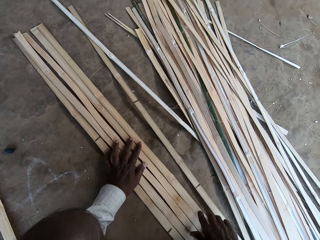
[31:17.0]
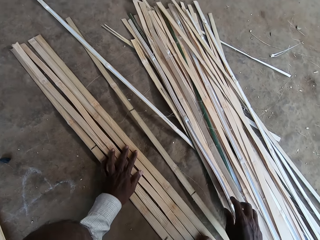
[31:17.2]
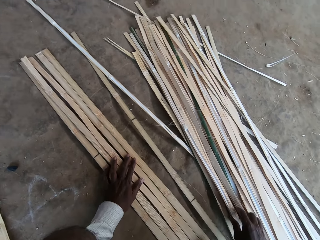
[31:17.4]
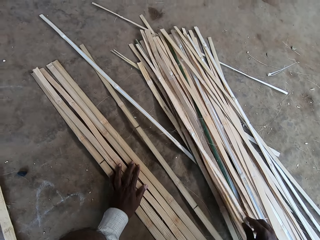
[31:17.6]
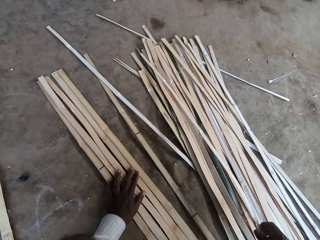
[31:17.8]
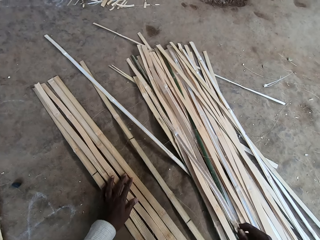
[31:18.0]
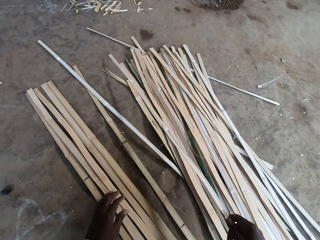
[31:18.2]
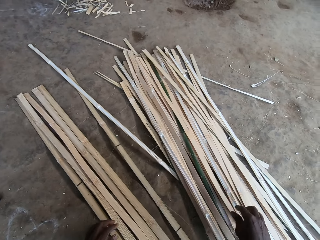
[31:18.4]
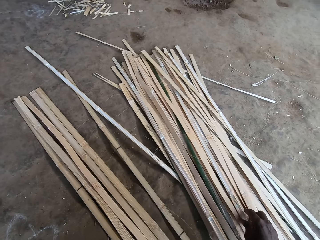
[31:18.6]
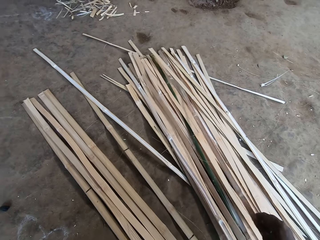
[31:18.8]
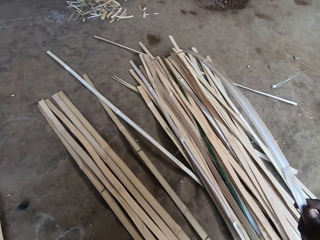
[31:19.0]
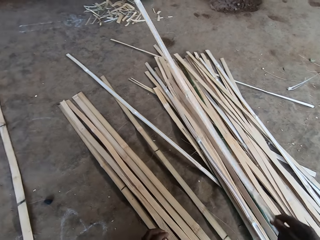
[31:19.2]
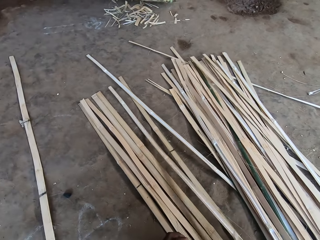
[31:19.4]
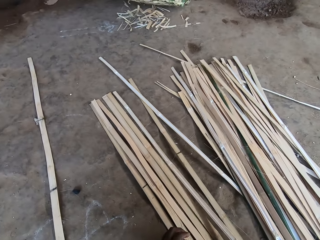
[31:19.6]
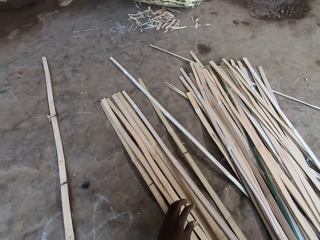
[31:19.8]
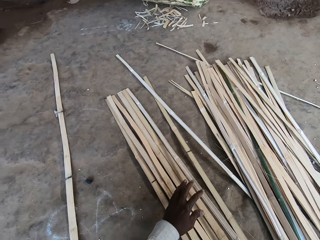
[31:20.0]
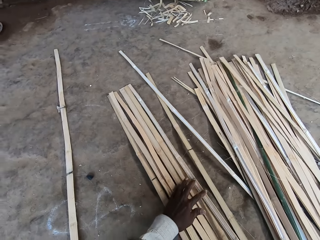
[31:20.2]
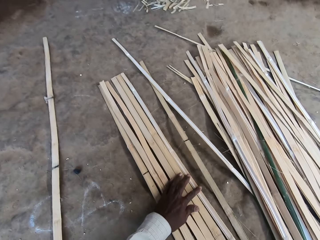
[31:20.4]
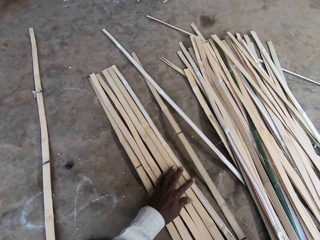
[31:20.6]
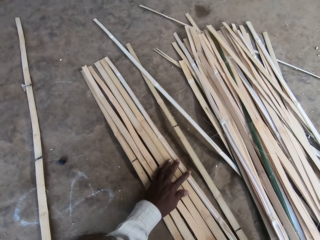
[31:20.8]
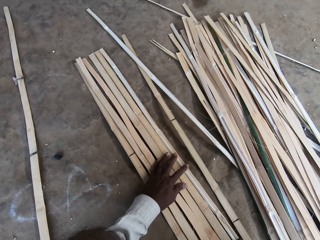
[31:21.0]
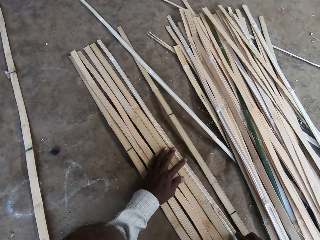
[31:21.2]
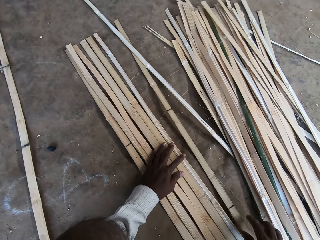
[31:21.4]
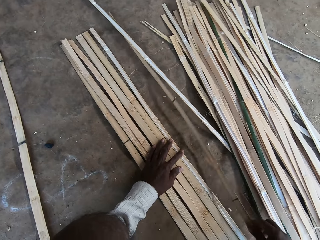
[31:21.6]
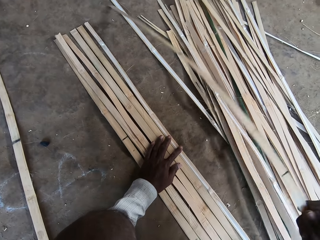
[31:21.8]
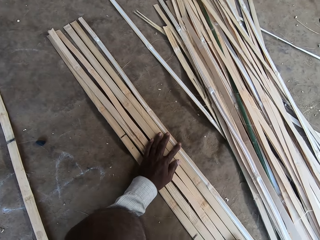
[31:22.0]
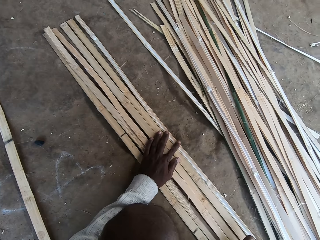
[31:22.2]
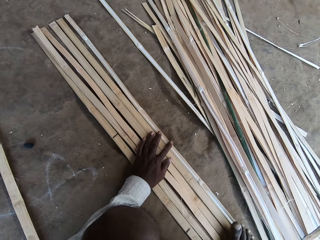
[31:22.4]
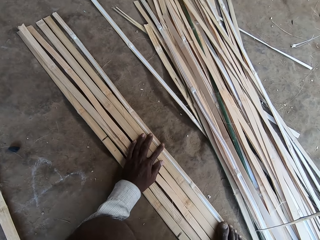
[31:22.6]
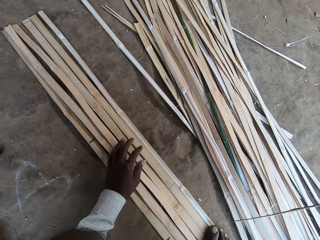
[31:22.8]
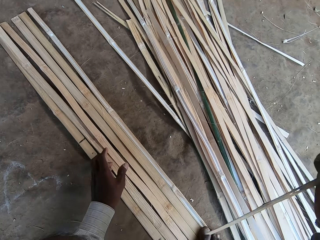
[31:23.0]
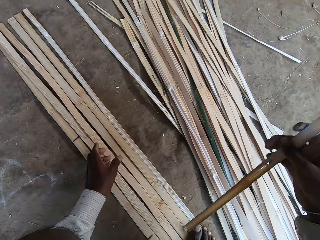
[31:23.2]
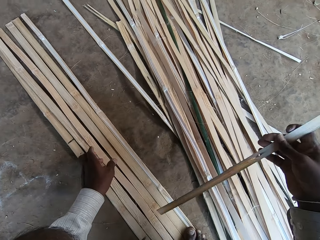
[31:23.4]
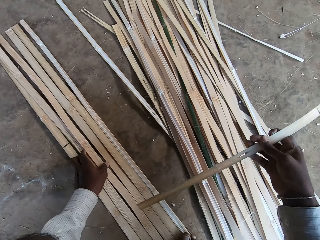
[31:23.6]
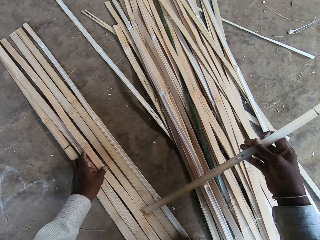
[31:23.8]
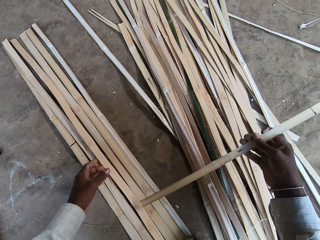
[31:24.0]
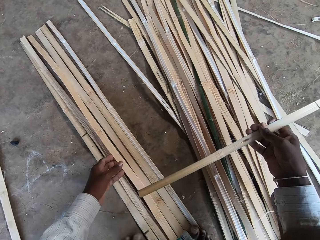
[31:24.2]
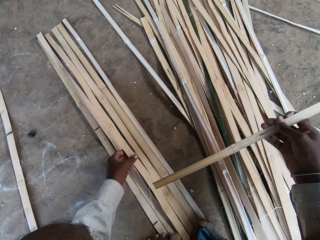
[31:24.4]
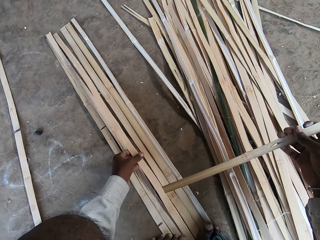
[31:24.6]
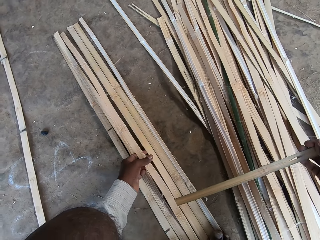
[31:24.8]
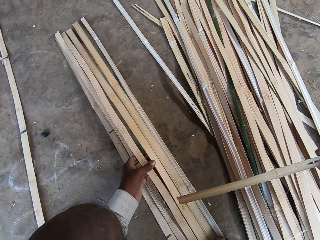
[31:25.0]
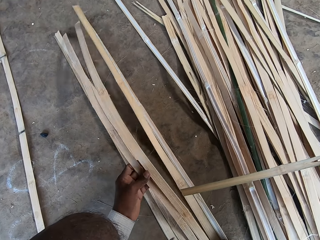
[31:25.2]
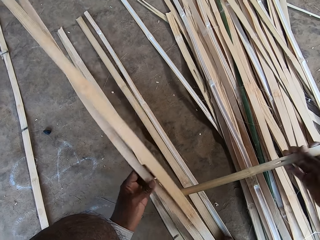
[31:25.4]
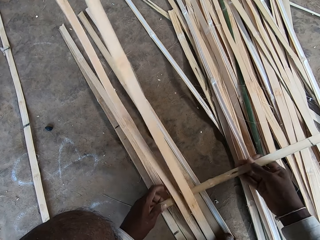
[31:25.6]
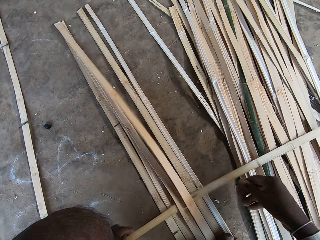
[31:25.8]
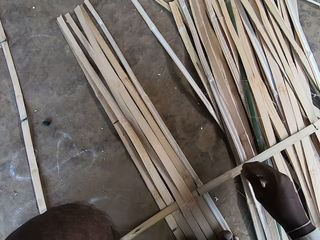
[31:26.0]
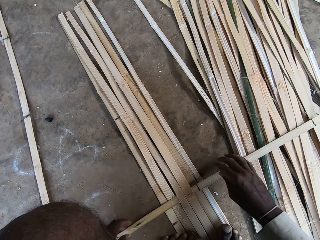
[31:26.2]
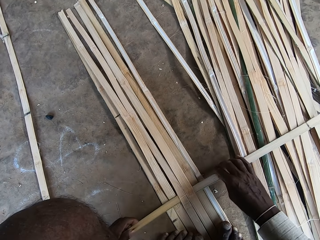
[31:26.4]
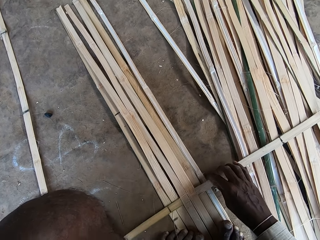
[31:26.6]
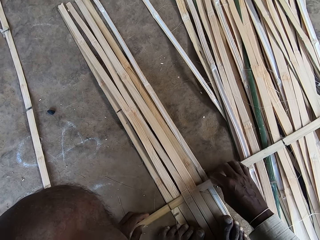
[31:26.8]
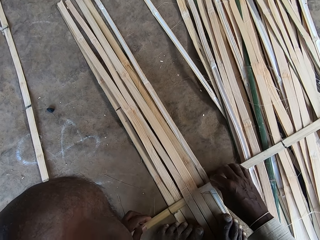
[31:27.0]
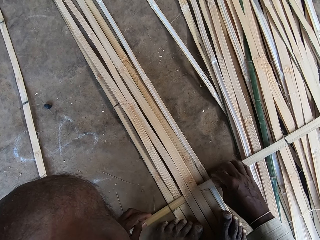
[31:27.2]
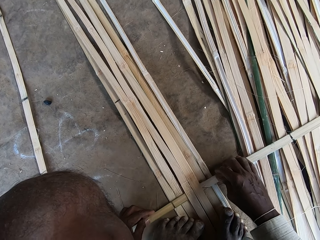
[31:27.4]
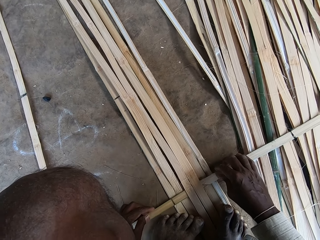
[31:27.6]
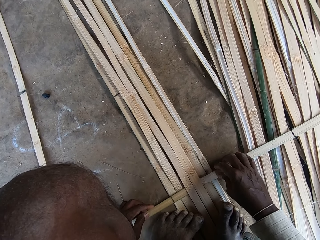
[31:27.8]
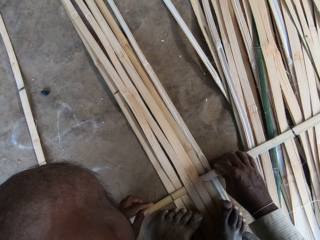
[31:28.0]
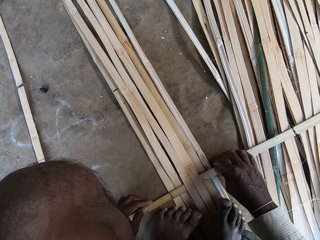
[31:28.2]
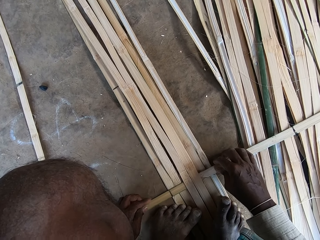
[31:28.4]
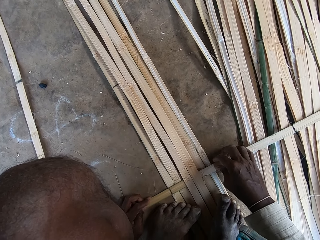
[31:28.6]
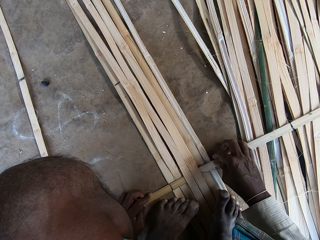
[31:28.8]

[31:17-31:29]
The camera wearer picks a bamboo stripe or stick from the ground with his right hand. He drops the bamboo stripe on the ground with his right hand. He picks the bamboo stripe from the ground with his right hand. He drops the bamboo stripe on the ground with his right hand. He holds the sticks with his left hand. He picks the bamboo stripe from the ground with his right hand. He places his right foot on the bamboo stripes on the ground. He holds the stick with his right hand. He pulls the bamboo stripes on the ground with his left hand. He lifts the sticks on the floor with his left hand. He inserts the bamboo stripe in his right hand in the bamboo stripes on the ground. He pulls the stick with his left hand. He adjusts the sticks with both hands.

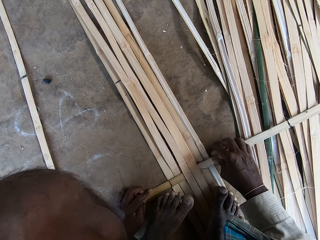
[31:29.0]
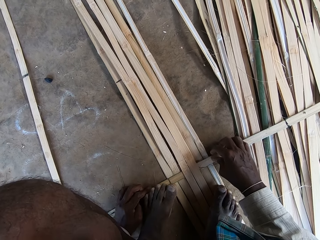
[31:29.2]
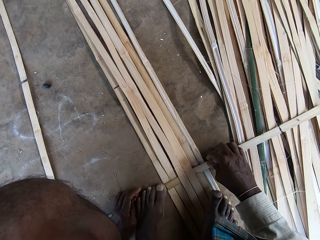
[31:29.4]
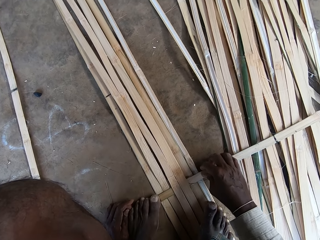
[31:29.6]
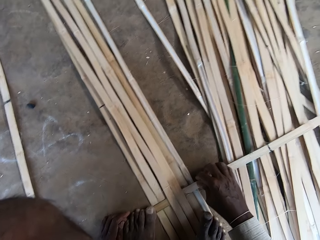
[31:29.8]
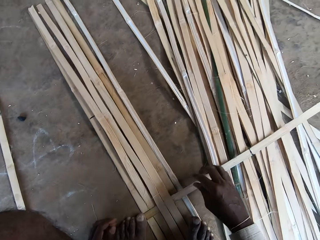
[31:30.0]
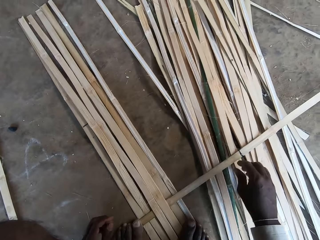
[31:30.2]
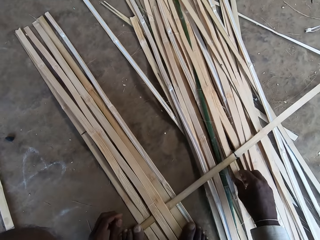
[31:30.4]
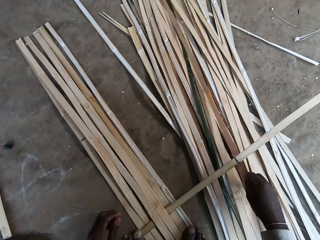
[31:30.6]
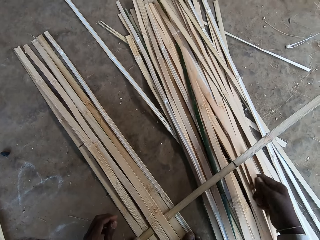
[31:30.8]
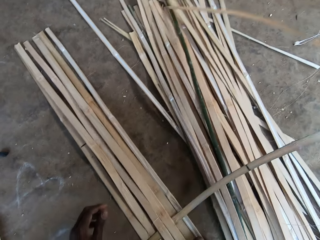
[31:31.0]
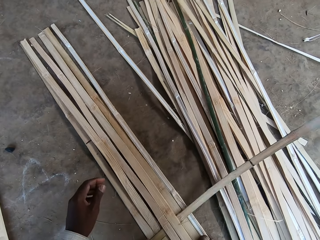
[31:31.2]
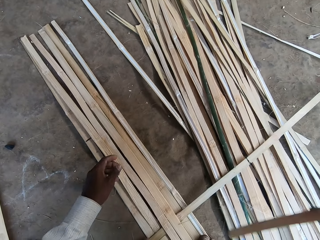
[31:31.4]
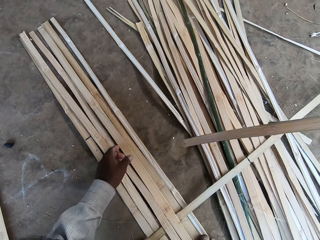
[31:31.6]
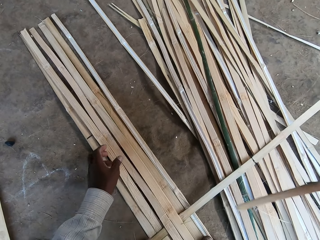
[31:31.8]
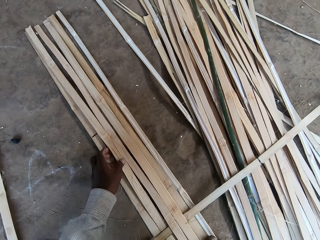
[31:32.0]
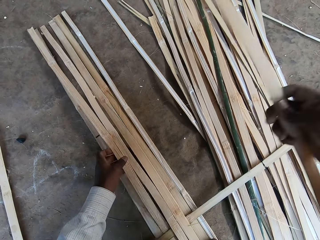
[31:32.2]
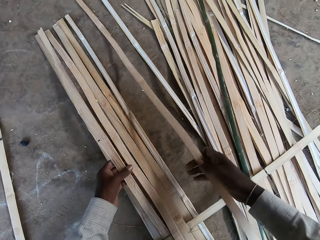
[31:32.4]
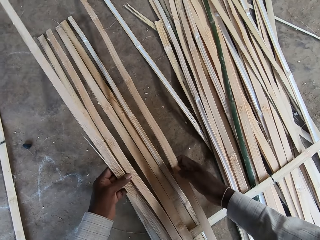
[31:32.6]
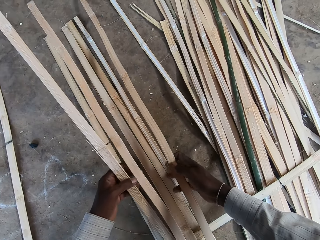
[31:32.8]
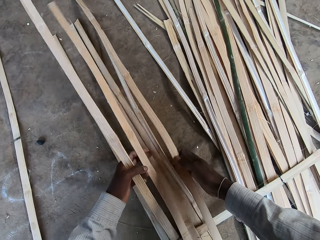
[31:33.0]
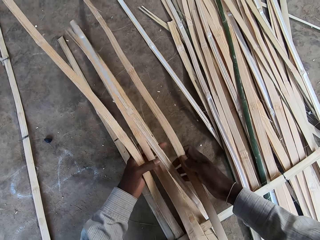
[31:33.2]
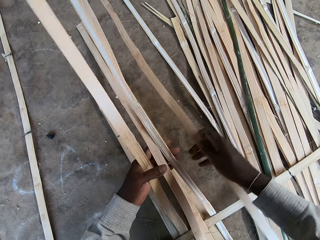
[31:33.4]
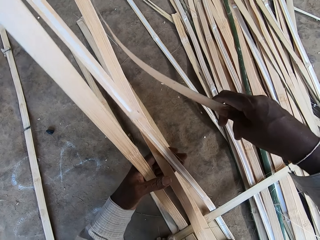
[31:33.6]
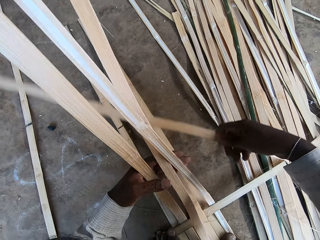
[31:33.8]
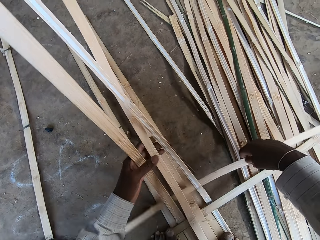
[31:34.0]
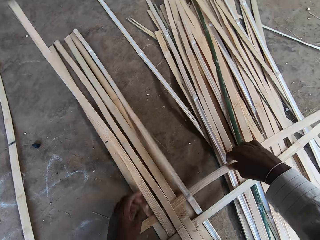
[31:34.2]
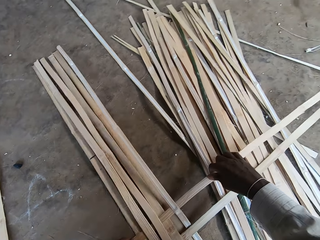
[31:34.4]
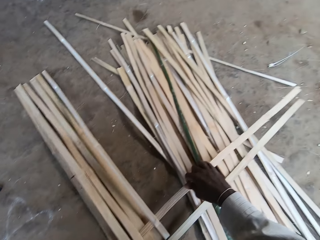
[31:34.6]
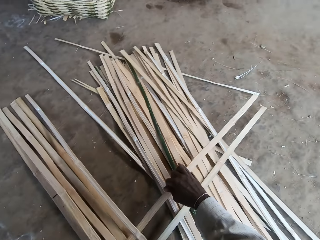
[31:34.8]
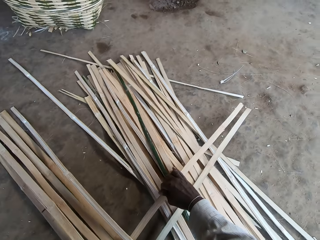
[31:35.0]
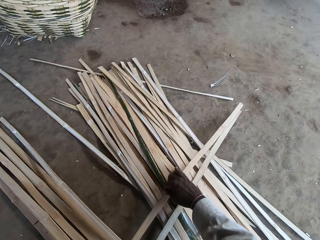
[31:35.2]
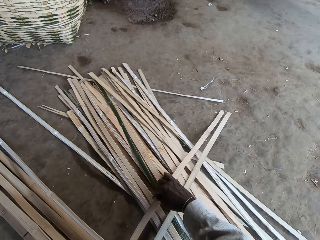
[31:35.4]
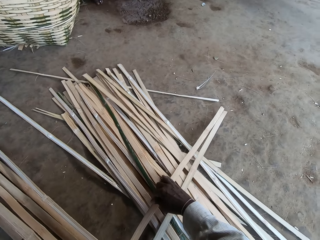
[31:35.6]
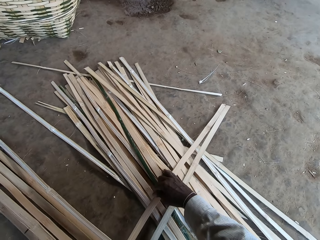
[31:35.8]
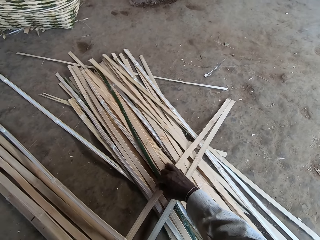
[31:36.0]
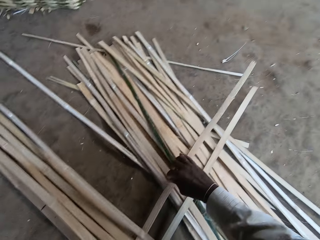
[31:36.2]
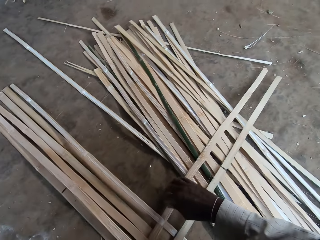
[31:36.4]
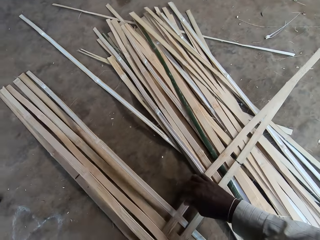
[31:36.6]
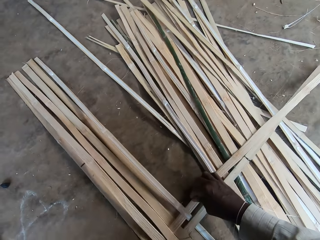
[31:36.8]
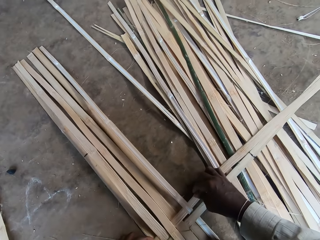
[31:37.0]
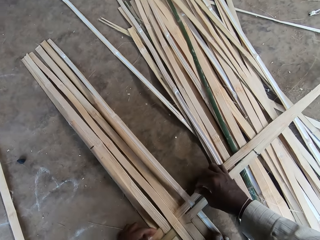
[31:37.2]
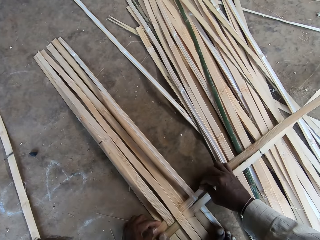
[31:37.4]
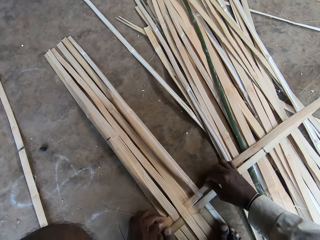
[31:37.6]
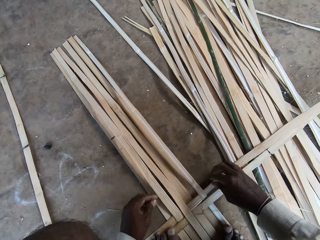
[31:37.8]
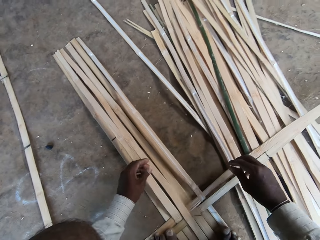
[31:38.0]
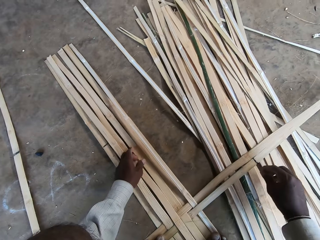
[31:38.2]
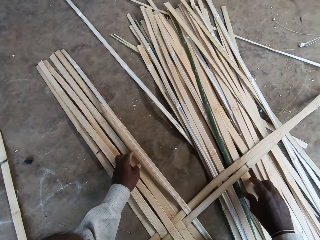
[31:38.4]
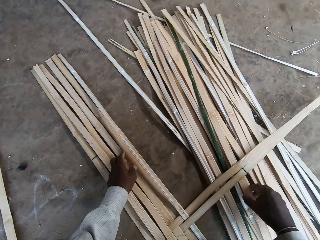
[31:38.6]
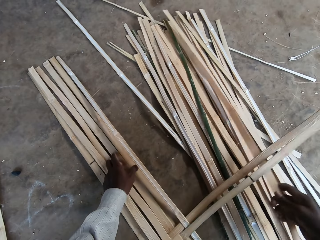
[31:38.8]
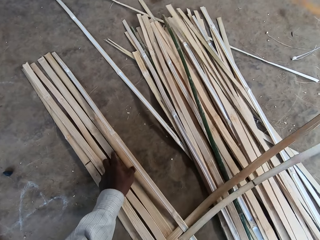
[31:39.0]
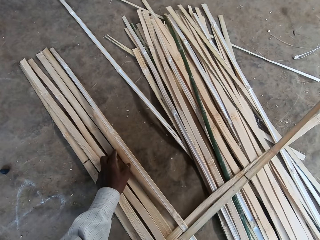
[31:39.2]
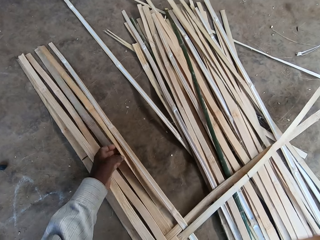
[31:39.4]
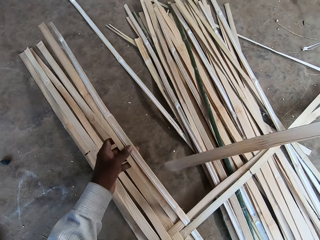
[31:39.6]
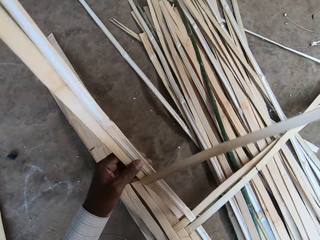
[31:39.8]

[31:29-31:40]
The camera wearer steps on the stick with his left leg. He picks a bamboo stripe from the ground with his right hand. He lifts the sticks on the floor with his left hand. He pulls the bamboo stripes on the ground with his left hand. He holds the bamboo stripe on the ground with both hands. He inserts the bamboo stripe in his right hand in the bamboo stripes on the ground. He adjusts the sticks with both hands. He moves his left hand to the sticks on the floor. He picks the bamboo stripe from the ground with his right hand. He pulls the bamboo stripes on the ground with his left hand. He lifts the sticks on the floor with his left hand.
